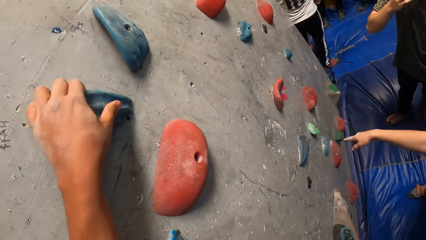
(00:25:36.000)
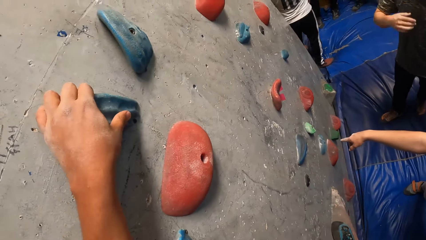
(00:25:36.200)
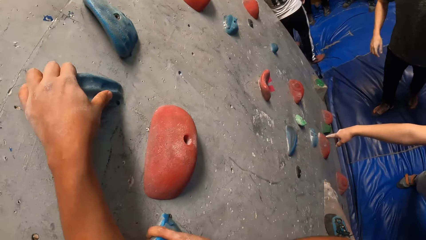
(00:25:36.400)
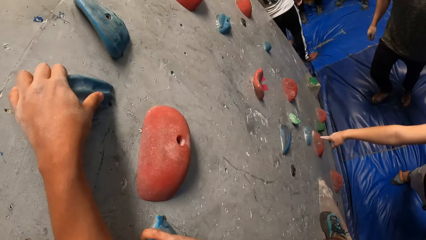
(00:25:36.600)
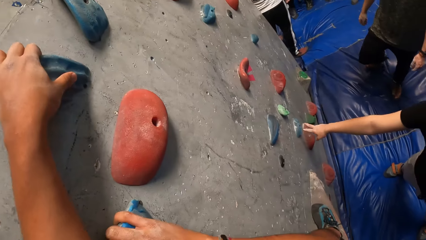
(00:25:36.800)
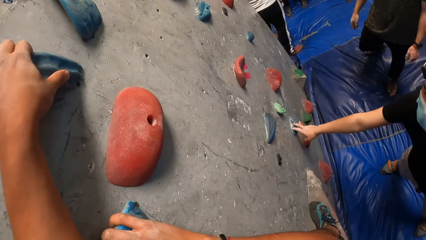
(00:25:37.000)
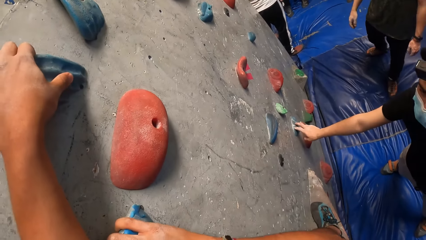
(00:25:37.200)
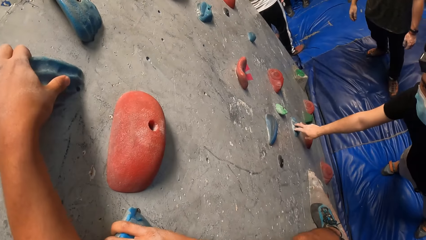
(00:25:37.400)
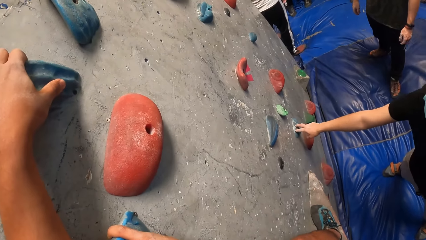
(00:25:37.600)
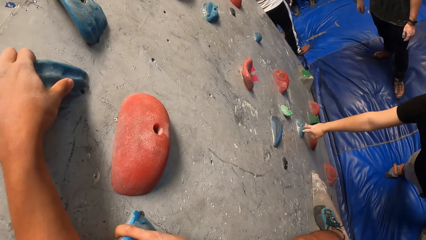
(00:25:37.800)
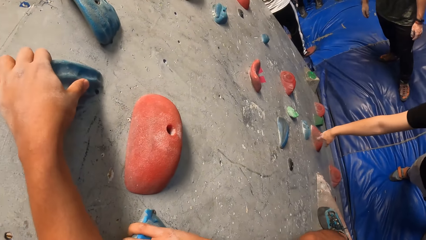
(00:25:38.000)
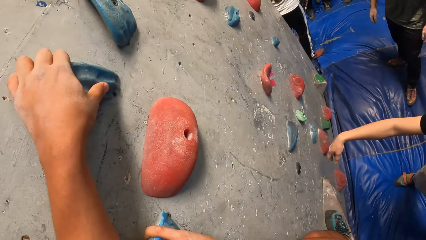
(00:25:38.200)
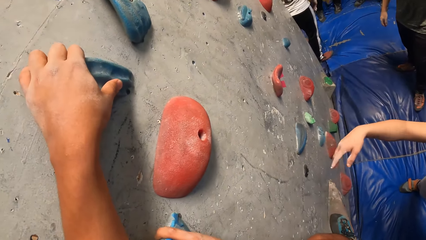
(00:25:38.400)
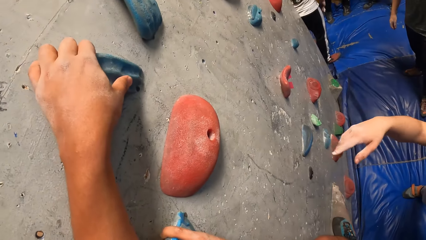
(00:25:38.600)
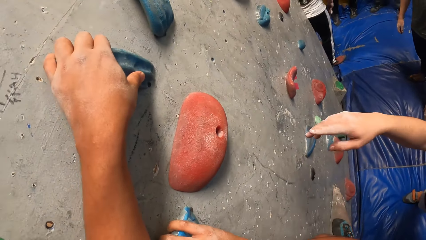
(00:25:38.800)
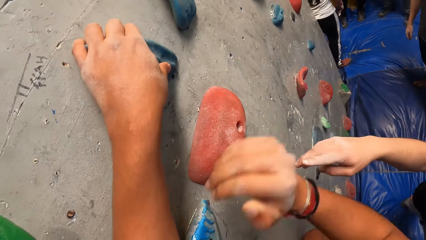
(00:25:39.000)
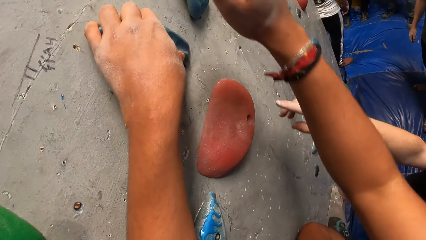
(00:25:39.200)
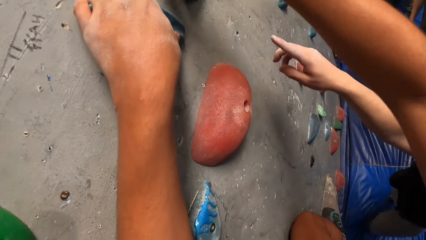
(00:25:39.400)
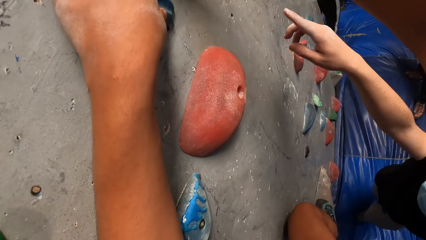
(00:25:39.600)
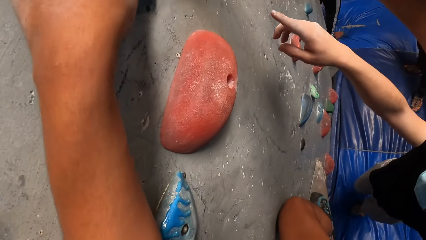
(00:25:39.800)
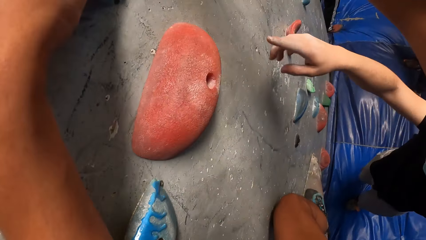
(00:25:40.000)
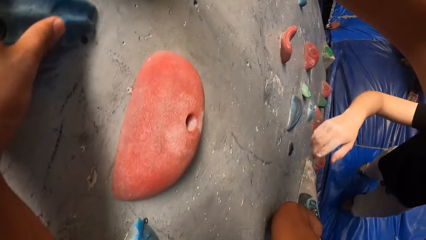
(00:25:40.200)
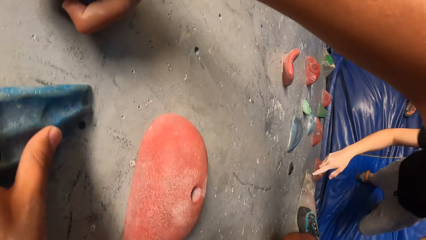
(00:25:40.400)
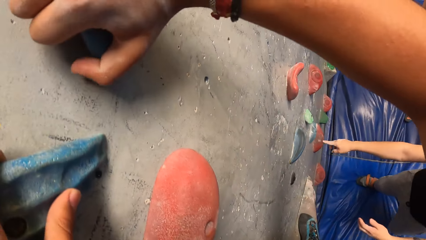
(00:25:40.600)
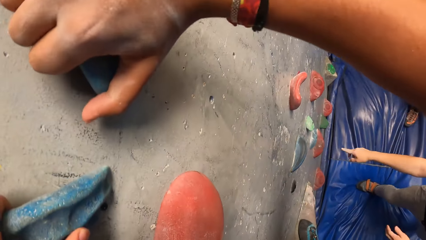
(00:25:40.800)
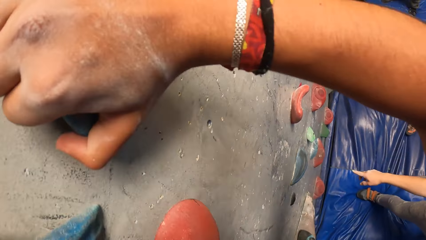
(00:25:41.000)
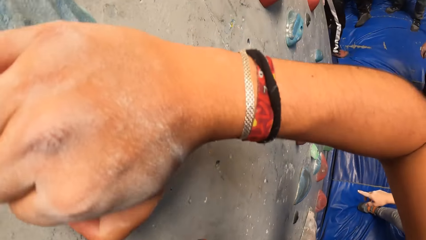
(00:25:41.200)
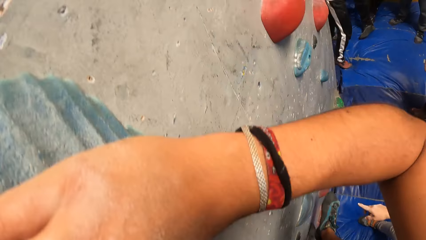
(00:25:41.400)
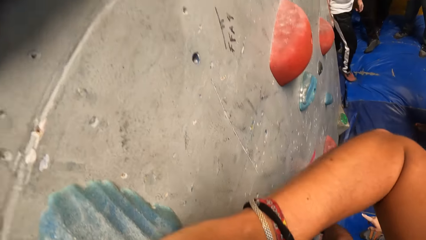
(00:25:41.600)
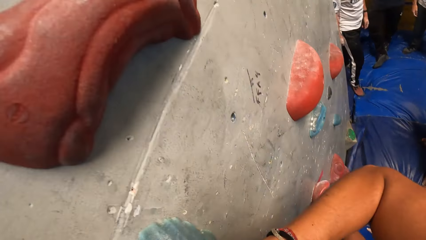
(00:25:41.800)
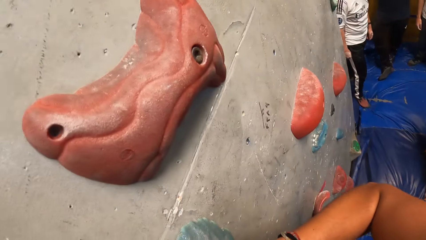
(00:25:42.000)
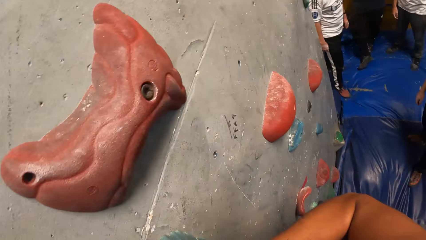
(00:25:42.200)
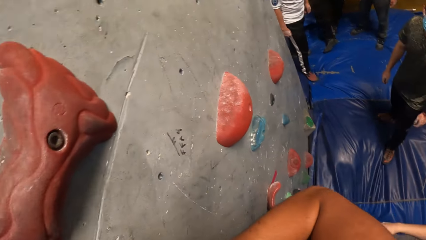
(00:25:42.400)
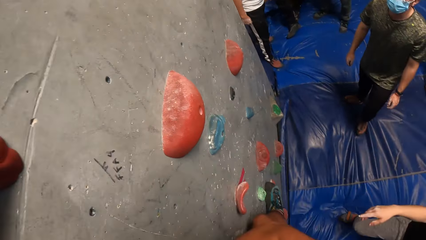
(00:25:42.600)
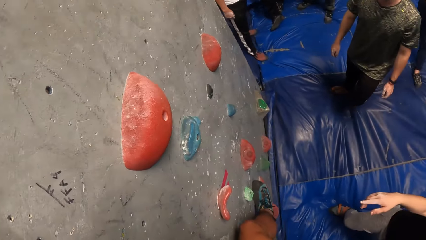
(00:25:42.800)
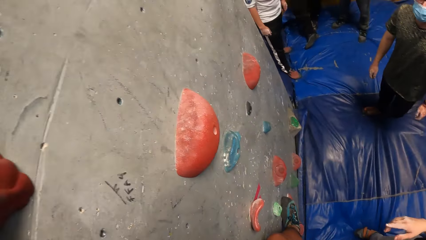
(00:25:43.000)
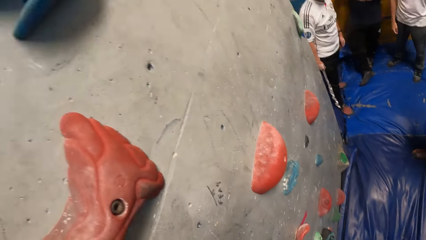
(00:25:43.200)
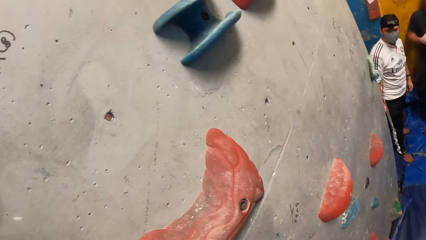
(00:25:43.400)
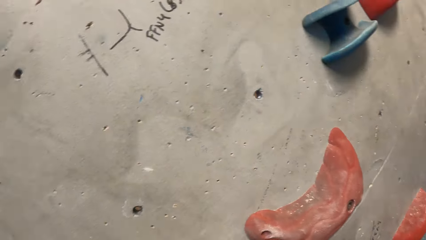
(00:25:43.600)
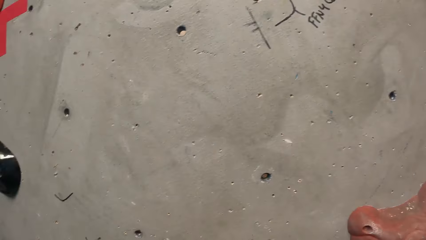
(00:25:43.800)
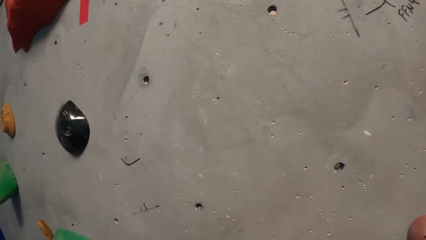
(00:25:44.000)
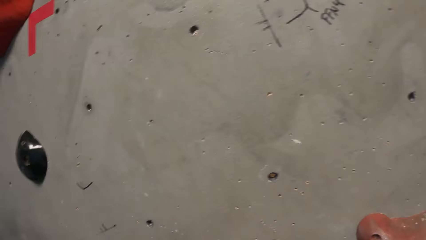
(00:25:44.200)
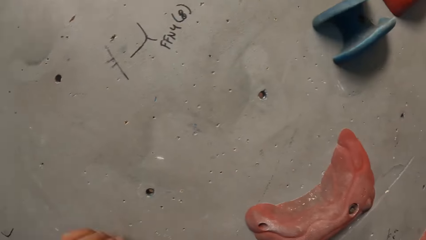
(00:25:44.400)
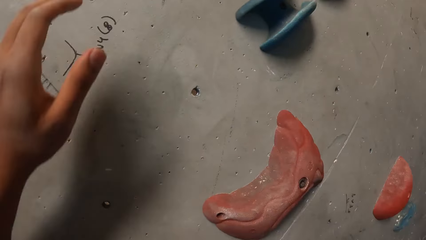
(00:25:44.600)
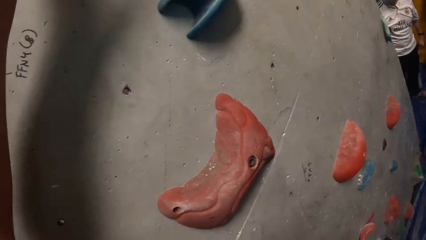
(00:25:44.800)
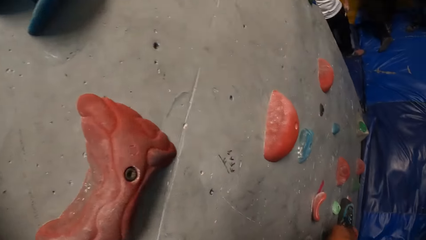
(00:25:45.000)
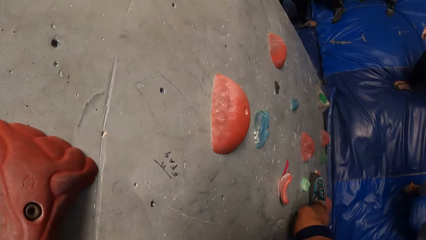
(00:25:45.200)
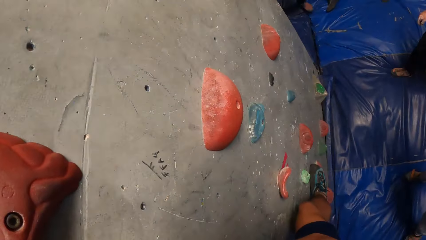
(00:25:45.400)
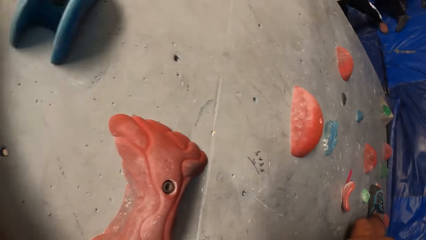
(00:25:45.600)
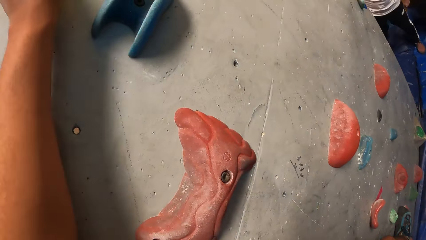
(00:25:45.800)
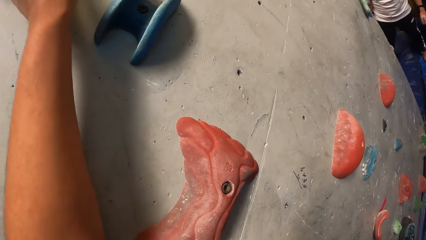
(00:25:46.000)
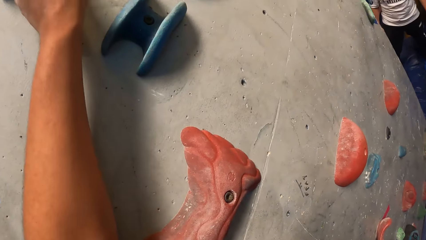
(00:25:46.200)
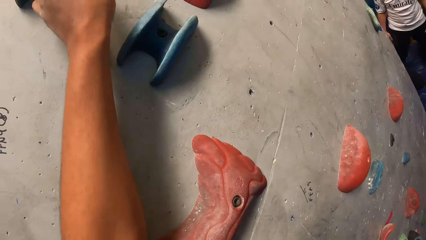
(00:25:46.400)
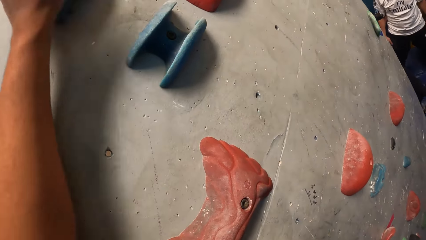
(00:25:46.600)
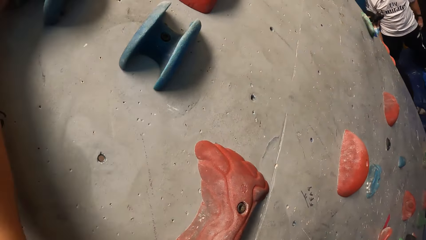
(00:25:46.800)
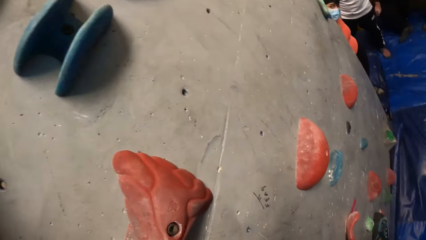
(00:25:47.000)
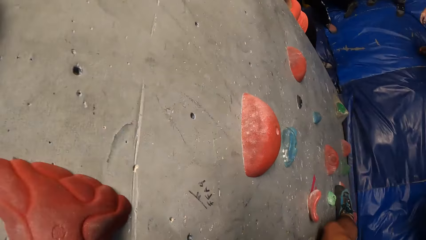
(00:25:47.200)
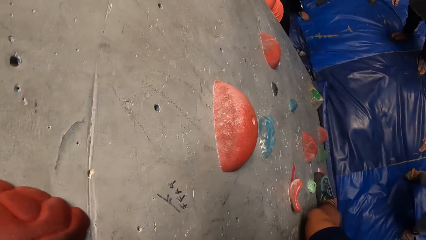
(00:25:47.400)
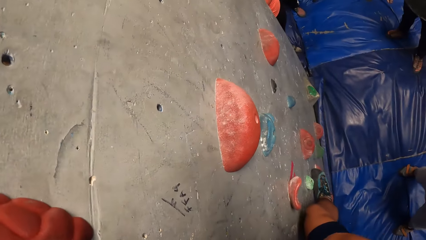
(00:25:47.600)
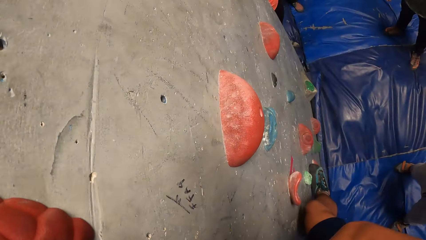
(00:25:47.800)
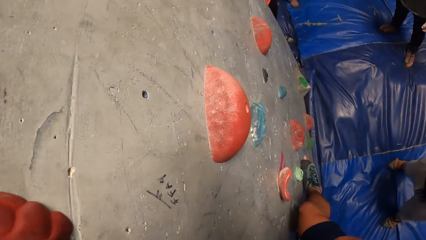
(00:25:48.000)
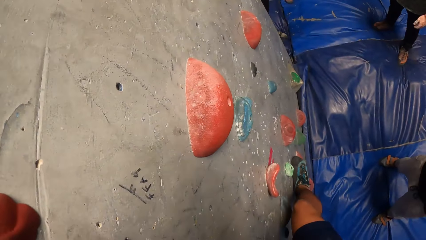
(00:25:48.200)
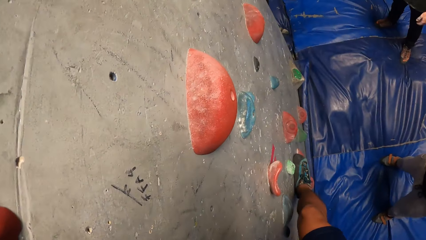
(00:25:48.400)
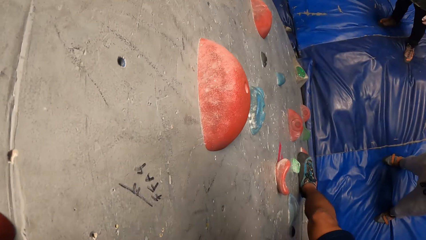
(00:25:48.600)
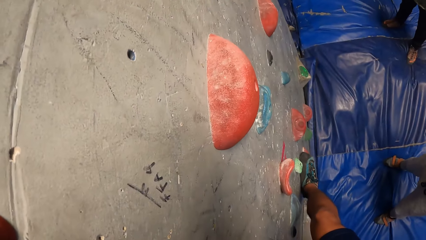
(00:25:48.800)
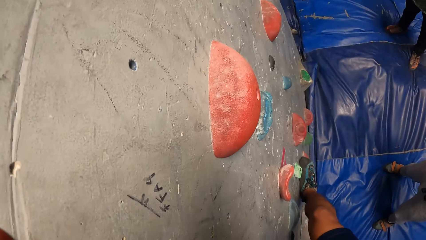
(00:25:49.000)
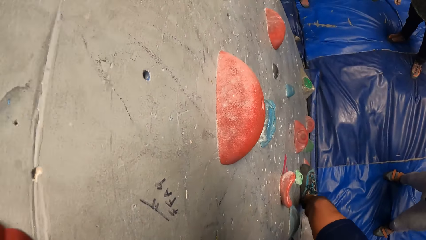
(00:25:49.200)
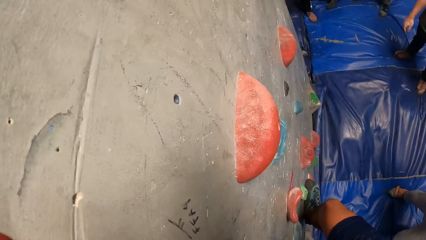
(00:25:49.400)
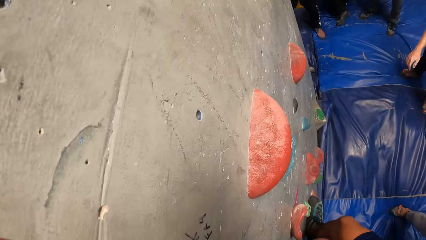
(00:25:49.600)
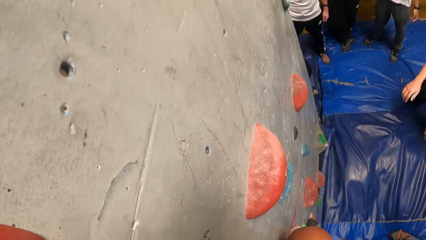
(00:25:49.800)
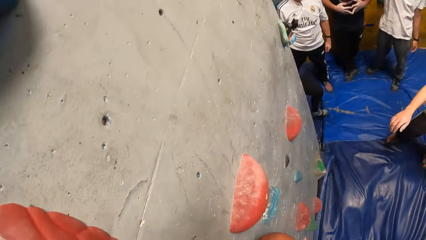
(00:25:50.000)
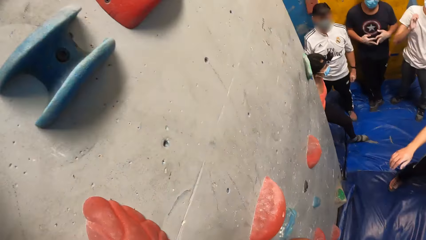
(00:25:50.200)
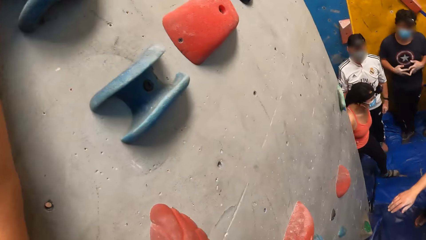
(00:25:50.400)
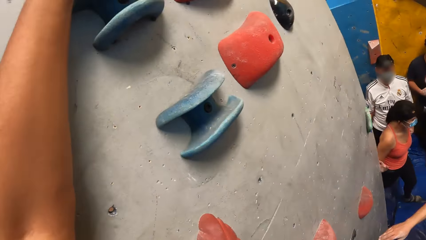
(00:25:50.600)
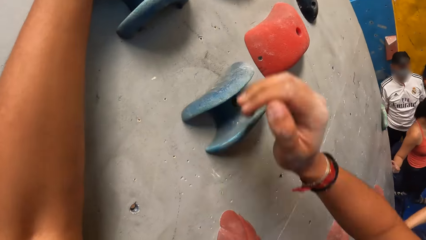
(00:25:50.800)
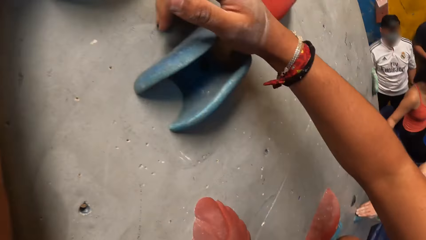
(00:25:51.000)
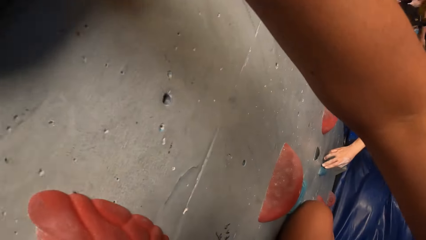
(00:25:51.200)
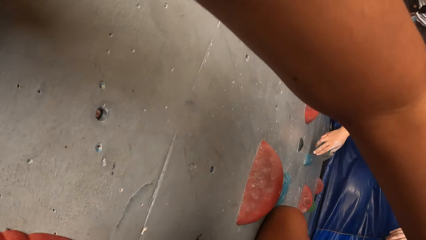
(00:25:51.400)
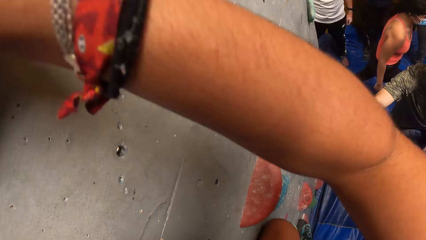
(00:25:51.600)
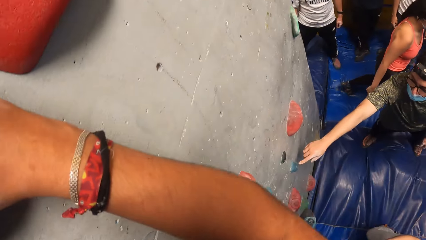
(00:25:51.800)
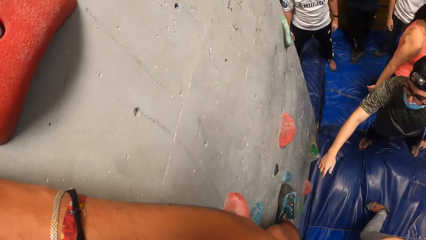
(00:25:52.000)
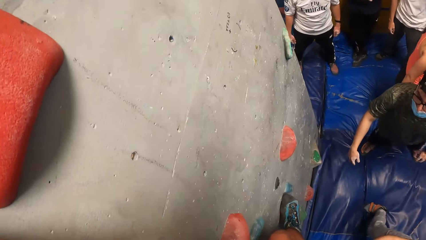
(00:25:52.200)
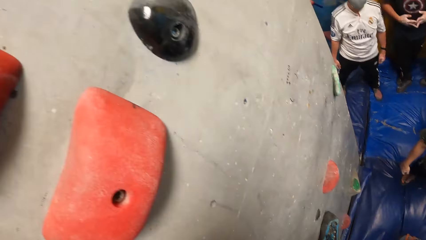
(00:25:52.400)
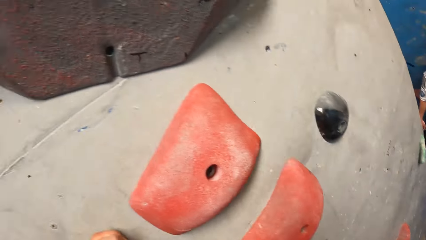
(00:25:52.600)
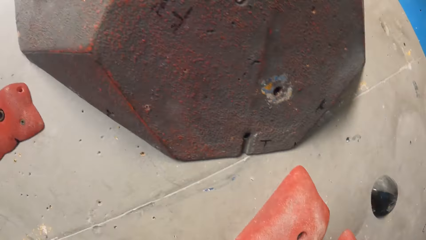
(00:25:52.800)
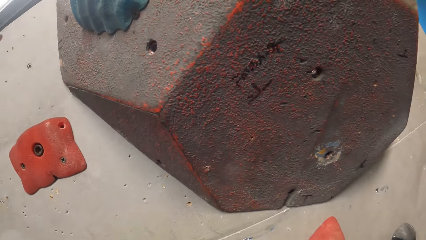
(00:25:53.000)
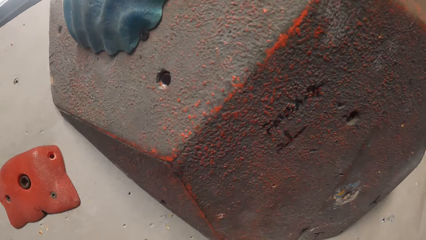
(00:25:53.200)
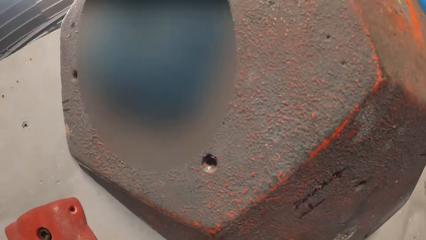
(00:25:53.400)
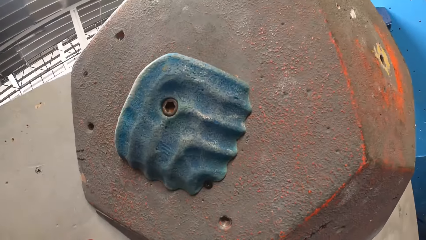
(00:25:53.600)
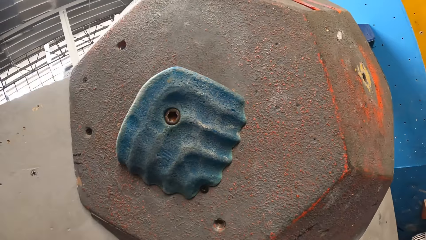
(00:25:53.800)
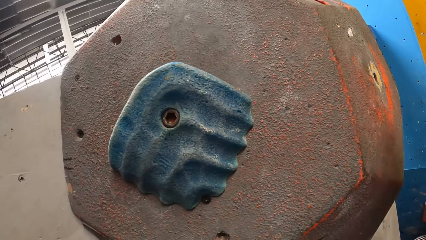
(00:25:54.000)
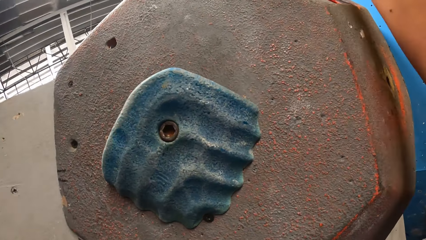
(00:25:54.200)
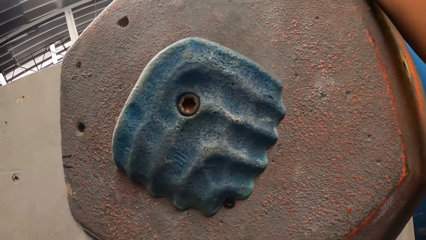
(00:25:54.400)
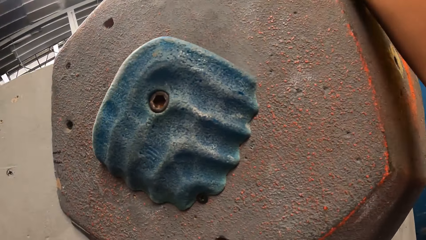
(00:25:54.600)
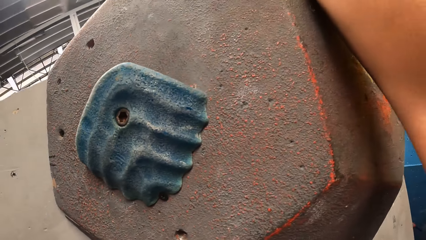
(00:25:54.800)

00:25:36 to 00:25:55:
The man touches the climbing hold on the bouldering wall with his right hand. Another man touches the climbing hold on the bouldering wall with his right hand.
